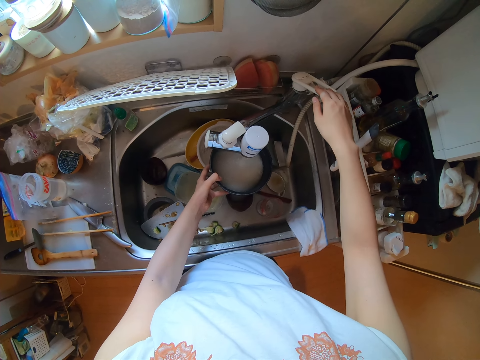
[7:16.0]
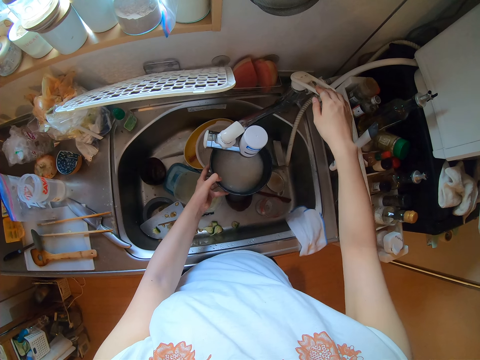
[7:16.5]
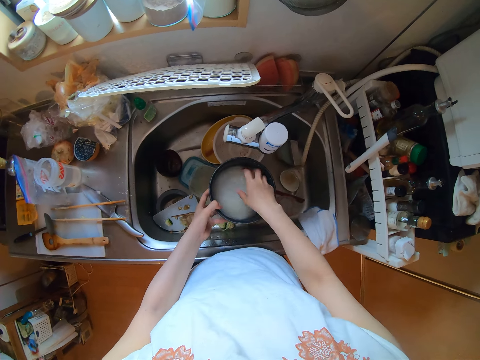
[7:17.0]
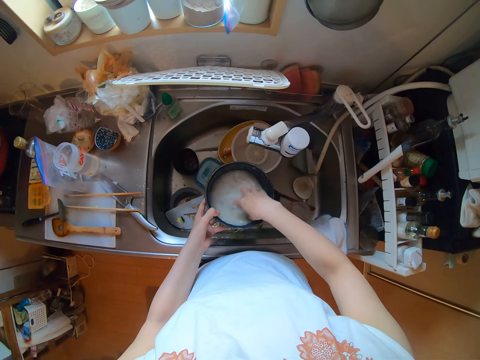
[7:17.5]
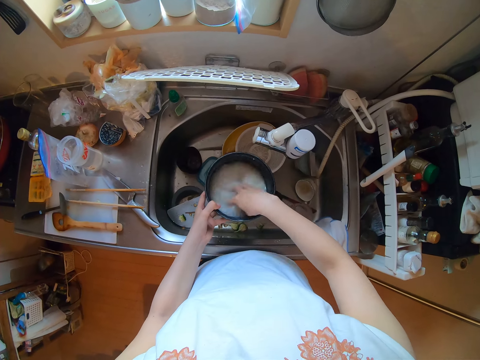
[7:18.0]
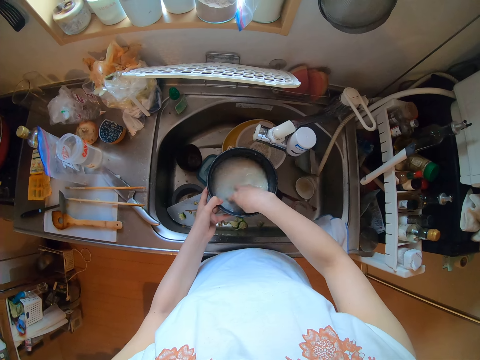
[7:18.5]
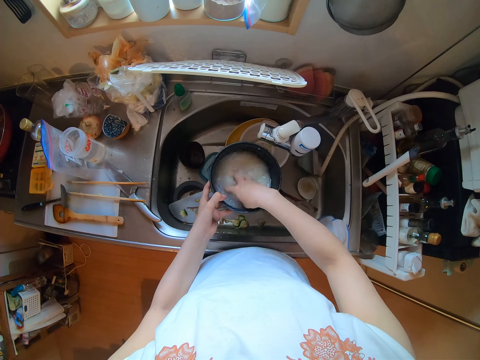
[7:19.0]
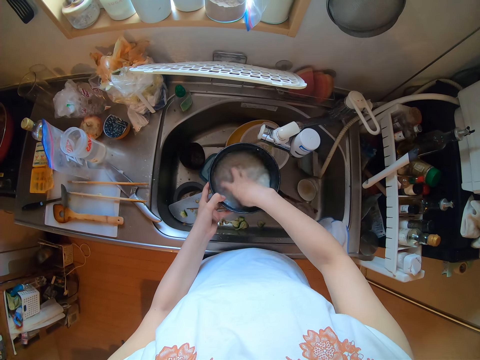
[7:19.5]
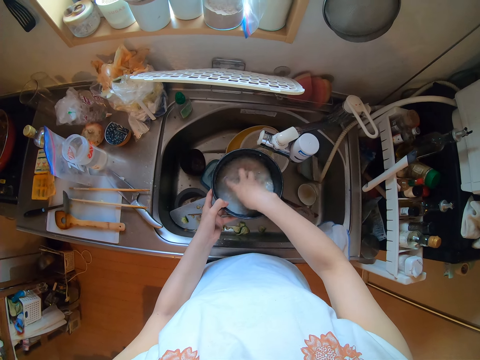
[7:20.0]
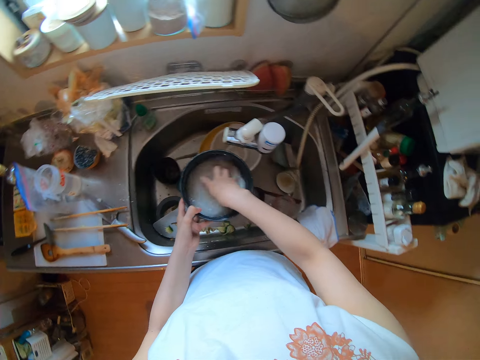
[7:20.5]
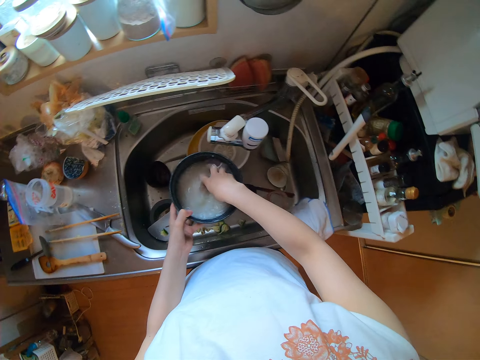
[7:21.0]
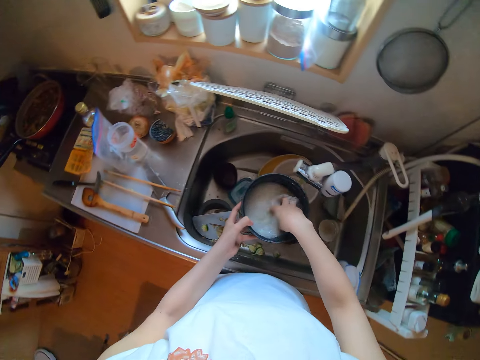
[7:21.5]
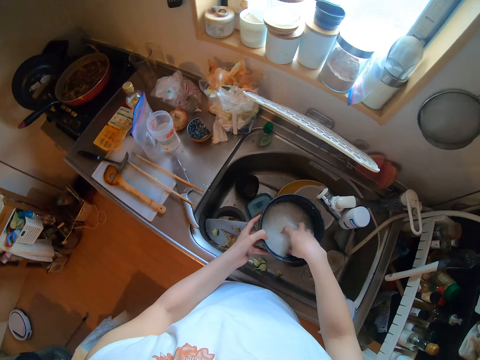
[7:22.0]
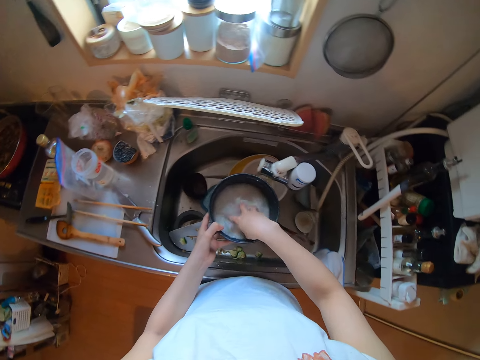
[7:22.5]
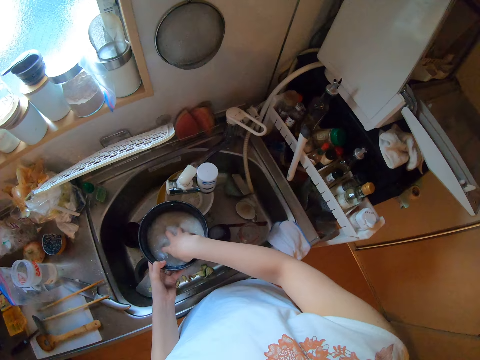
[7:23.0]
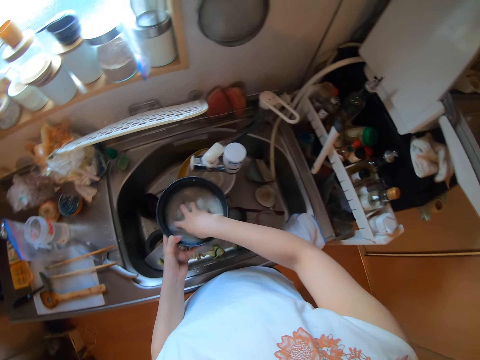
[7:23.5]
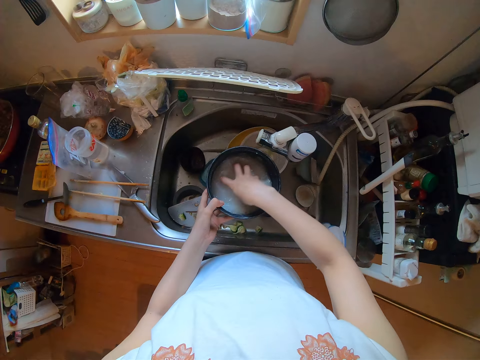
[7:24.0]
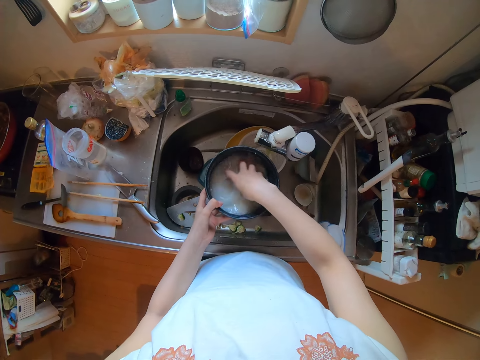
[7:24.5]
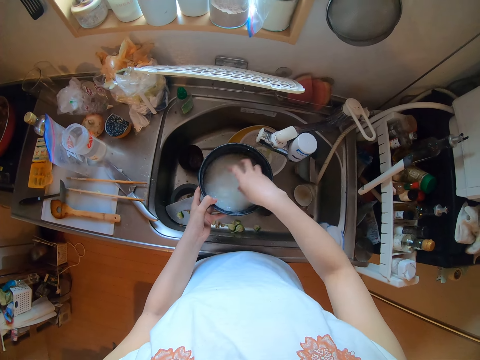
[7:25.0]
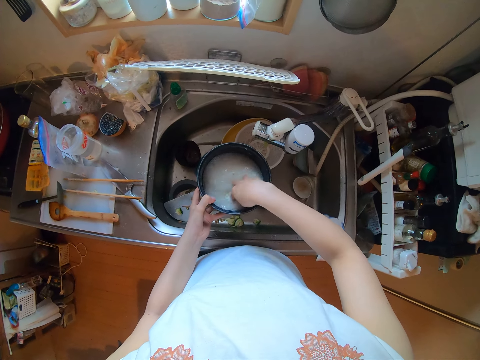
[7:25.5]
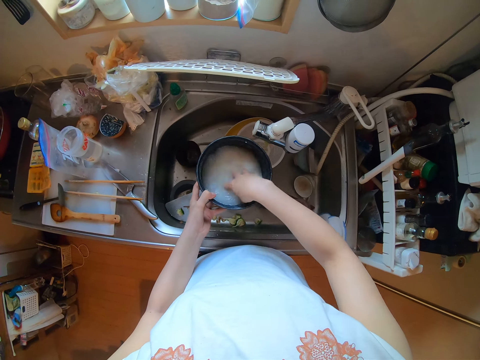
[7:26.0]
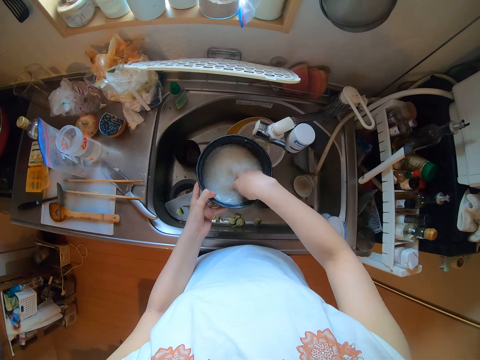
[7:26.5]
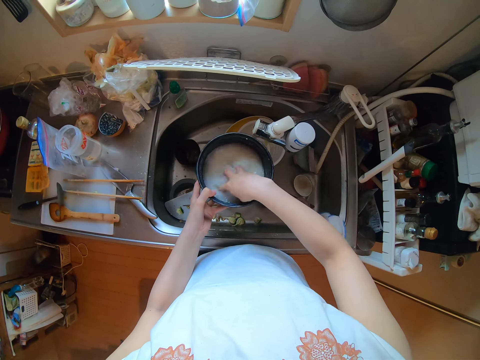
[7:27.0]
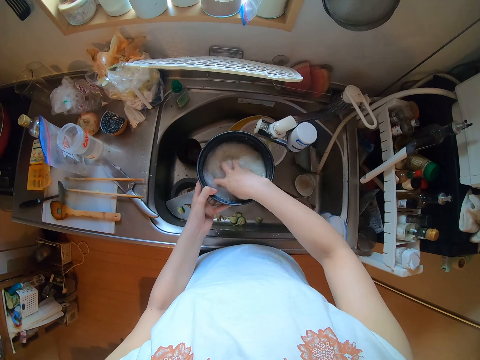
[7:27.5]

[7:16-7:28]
The camera wearer washes the rice. They put off the tap. They stir the bowl.

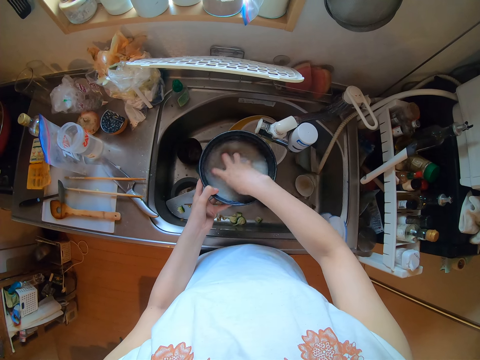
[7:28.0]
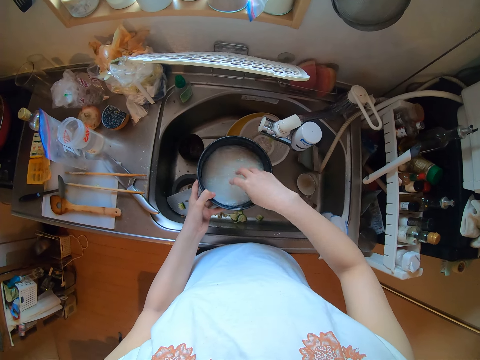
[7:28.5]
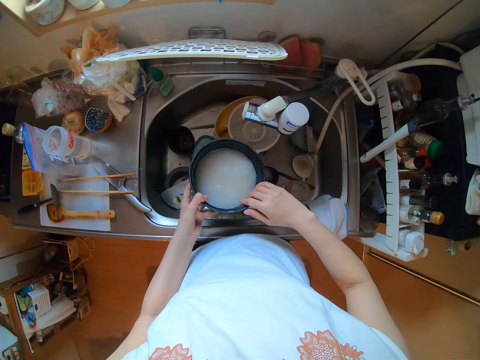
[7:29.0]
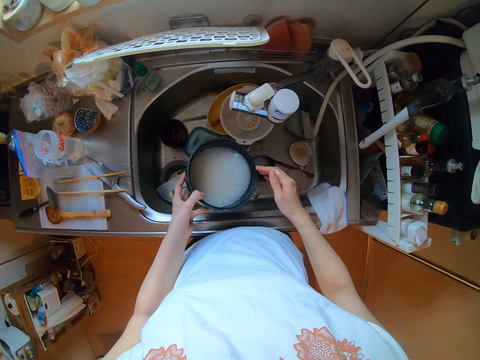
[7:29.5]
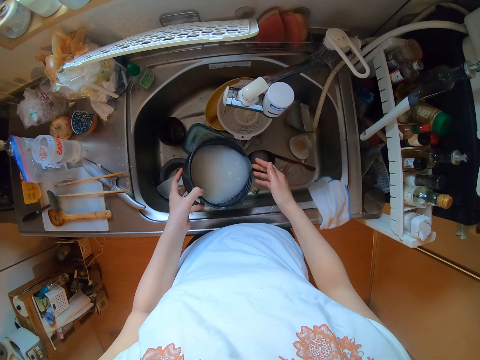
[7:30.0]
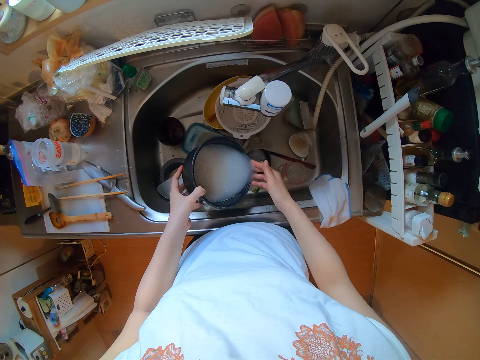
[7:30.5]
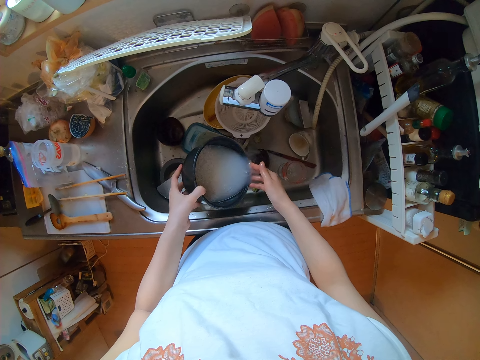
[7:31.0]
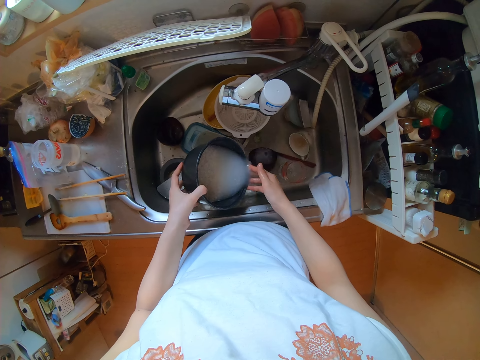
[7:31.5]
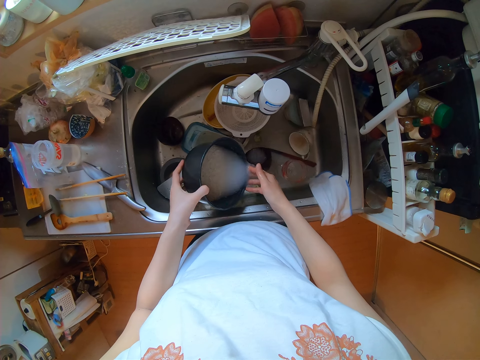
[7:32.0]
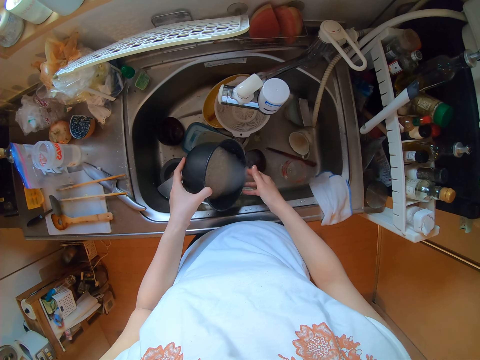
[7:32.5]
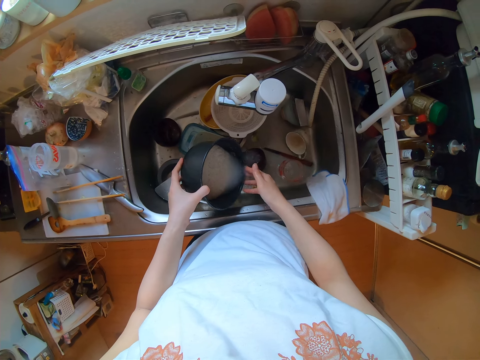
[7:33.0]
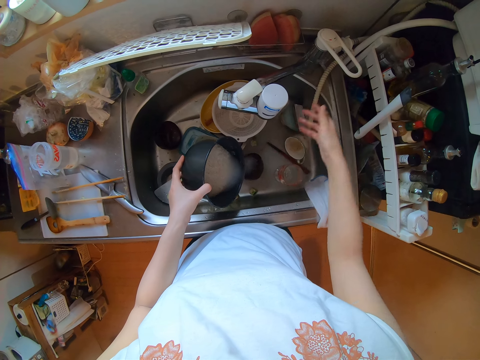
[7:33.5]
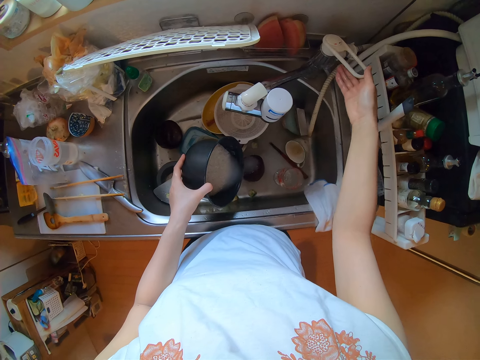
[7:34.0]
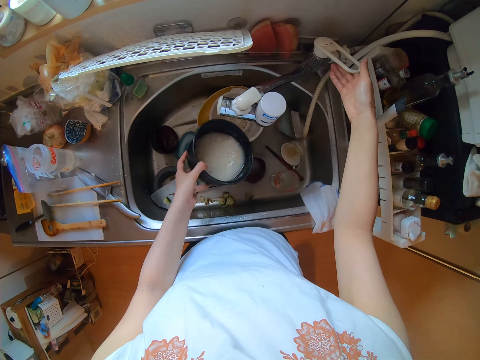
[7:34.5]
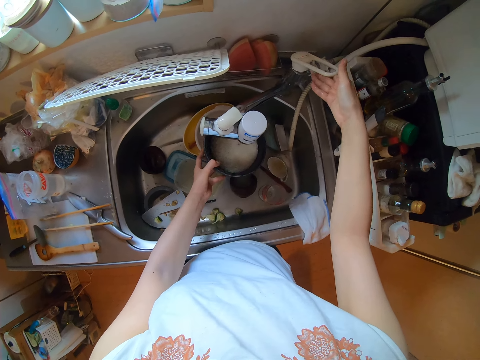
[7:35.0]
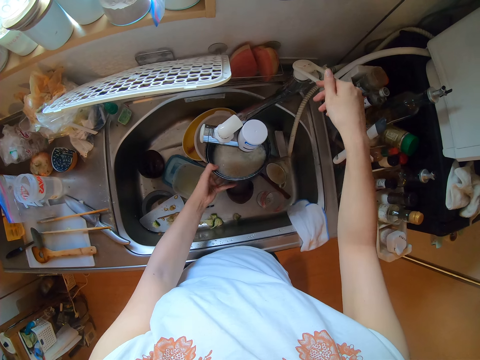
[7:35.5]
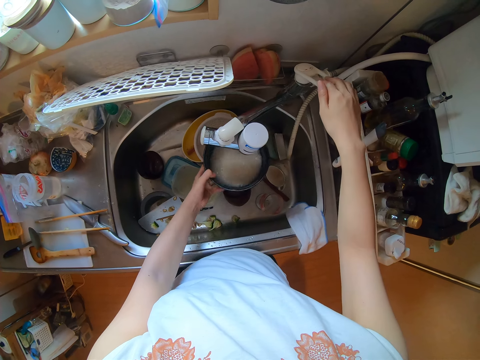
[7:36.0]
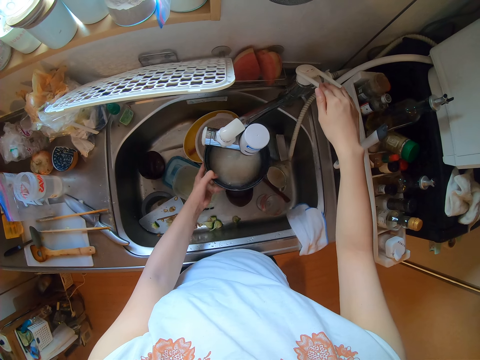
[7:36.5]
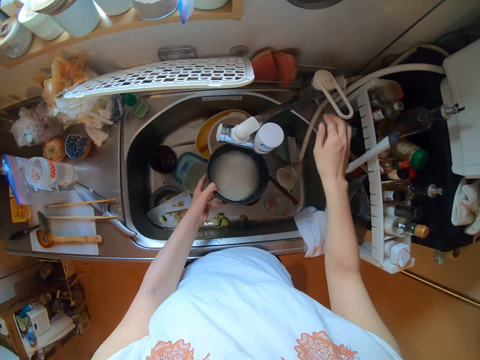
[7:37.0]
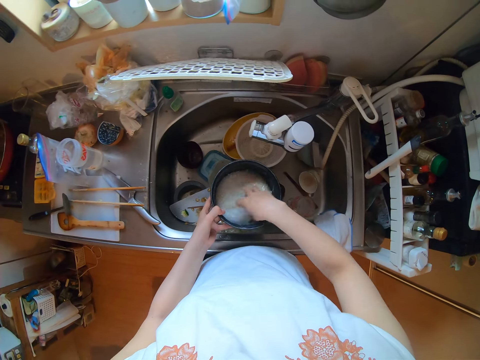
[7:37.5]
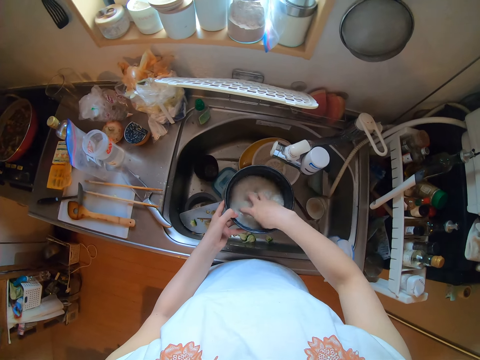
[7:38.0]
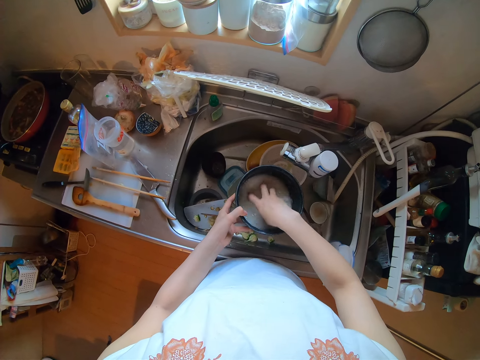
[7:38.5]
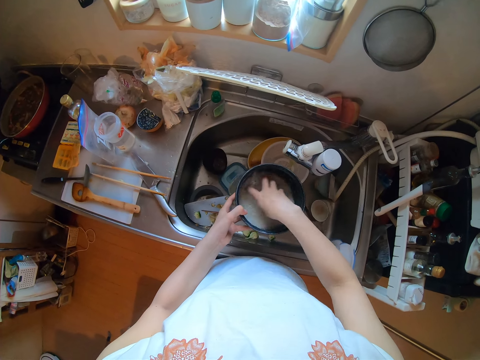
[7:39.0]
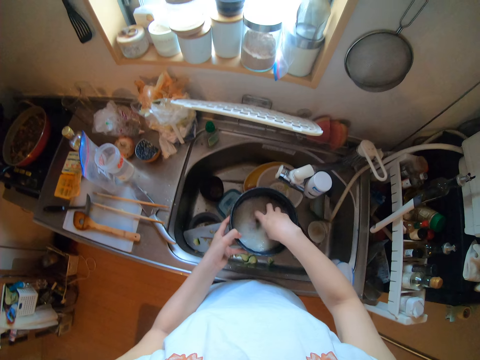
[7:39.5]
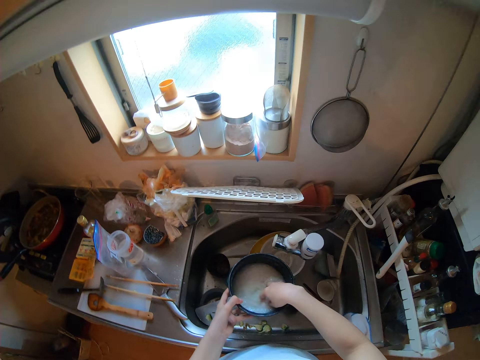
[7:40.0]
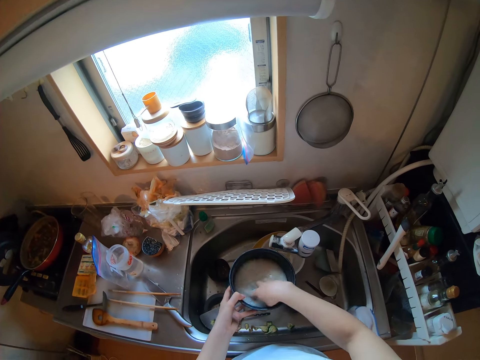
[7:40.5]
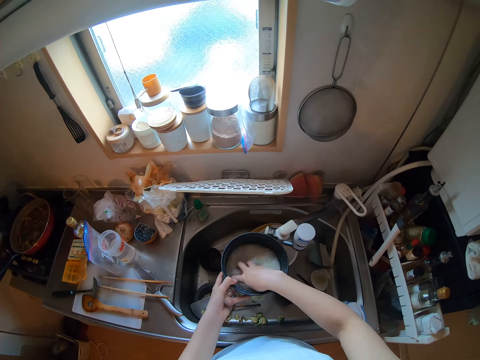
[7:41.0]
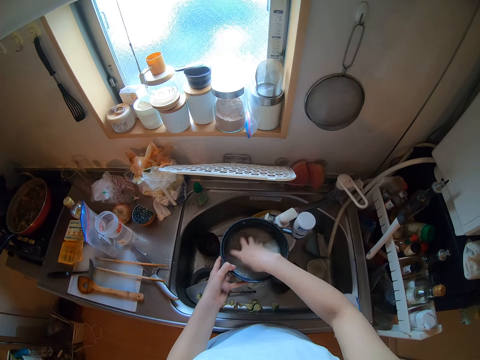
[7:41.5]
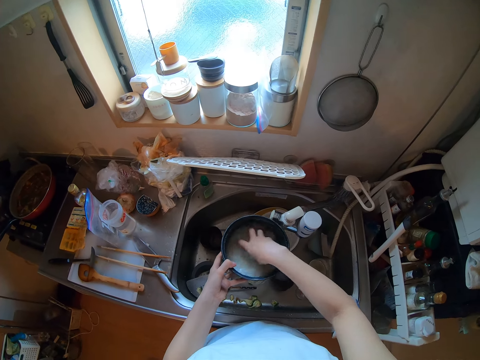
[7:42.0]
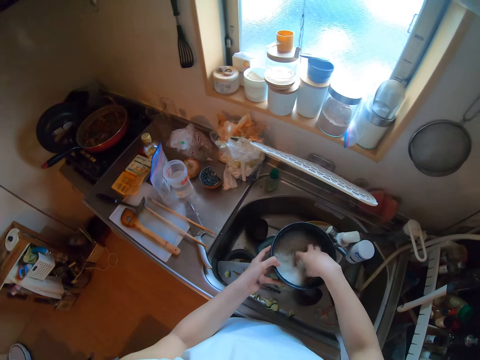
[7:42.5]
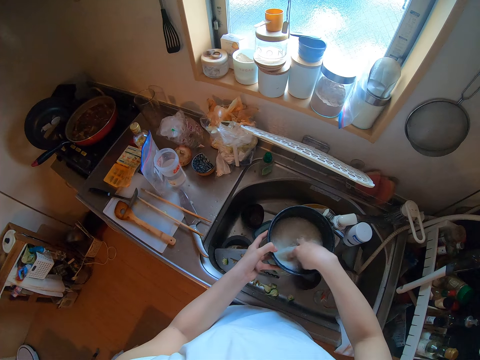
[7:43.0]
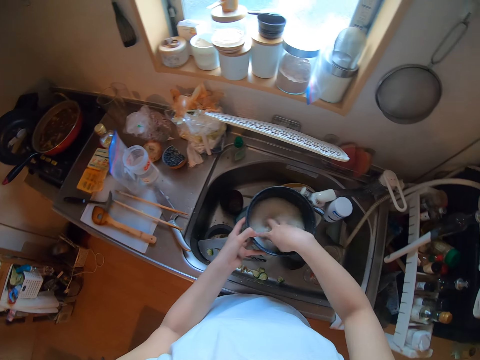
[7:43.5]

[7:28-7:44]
The camera wearer pours water from the rice in the sink. They put on the tap. They pour water into the bowl. They put off the tap. They wash the rice. They stir the bowl.
